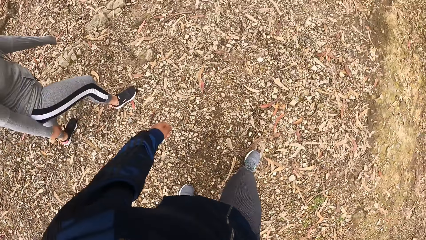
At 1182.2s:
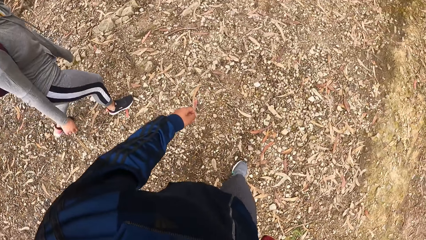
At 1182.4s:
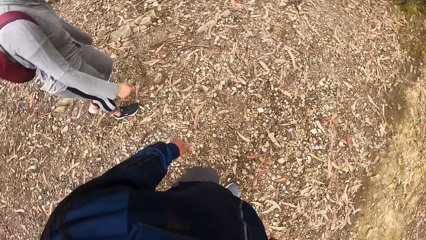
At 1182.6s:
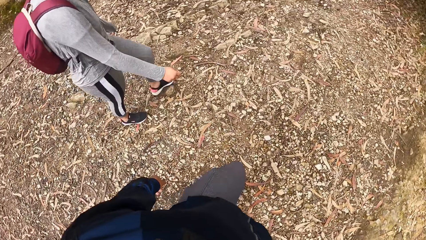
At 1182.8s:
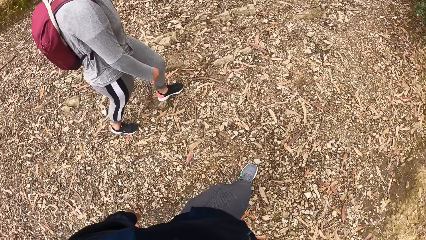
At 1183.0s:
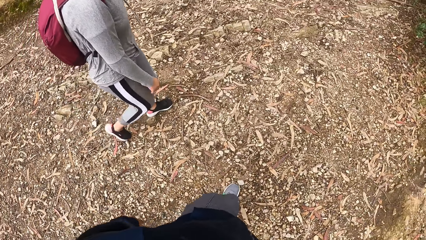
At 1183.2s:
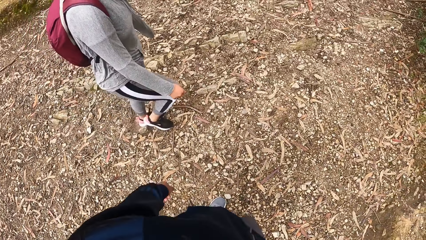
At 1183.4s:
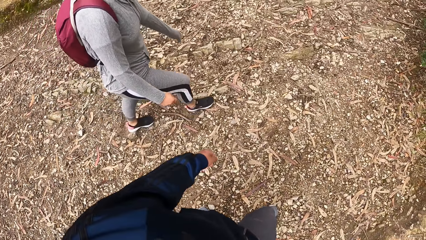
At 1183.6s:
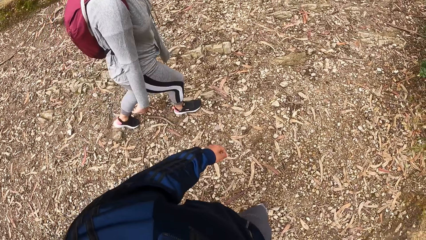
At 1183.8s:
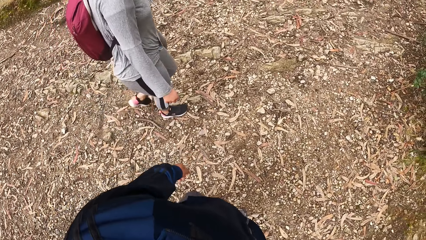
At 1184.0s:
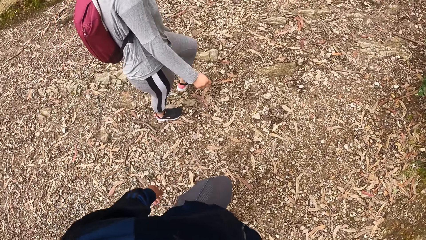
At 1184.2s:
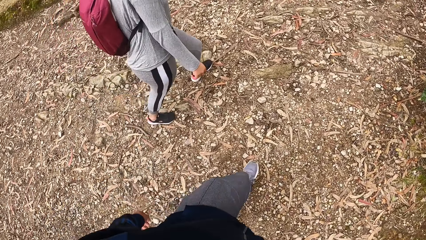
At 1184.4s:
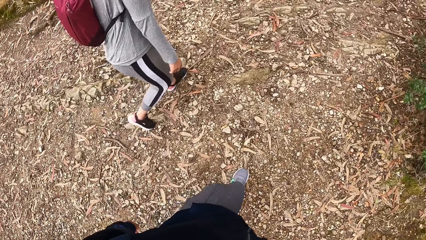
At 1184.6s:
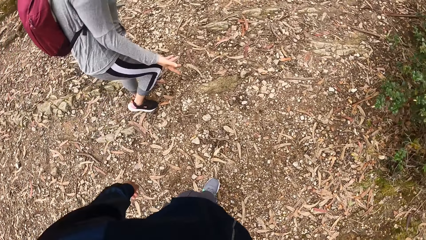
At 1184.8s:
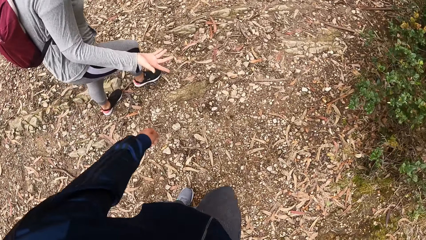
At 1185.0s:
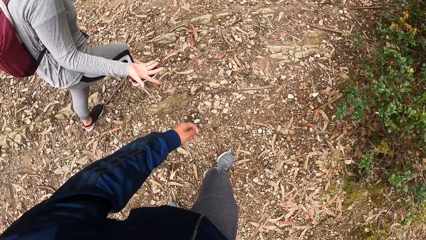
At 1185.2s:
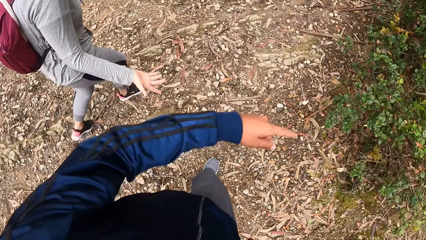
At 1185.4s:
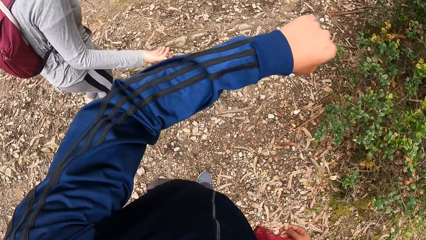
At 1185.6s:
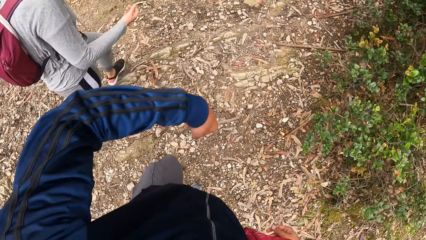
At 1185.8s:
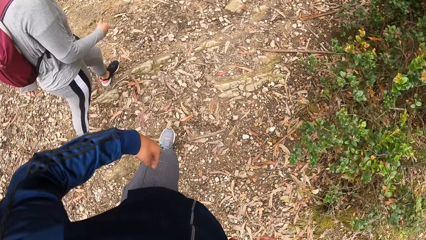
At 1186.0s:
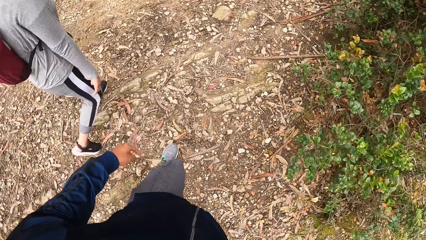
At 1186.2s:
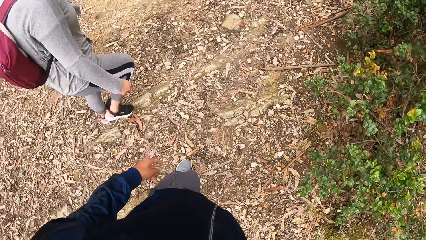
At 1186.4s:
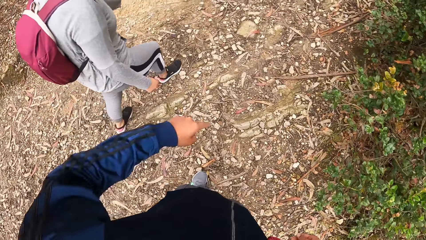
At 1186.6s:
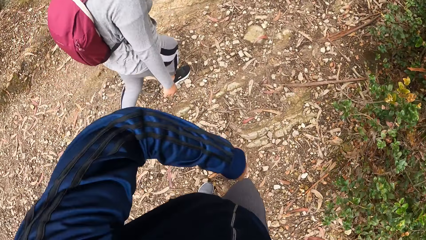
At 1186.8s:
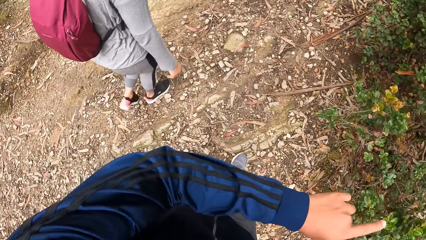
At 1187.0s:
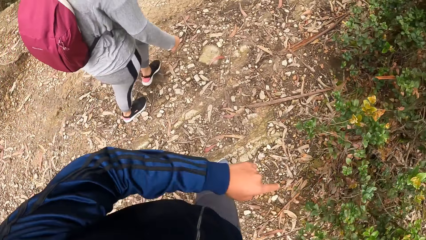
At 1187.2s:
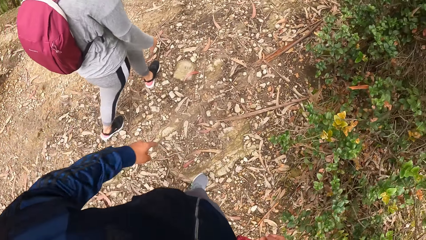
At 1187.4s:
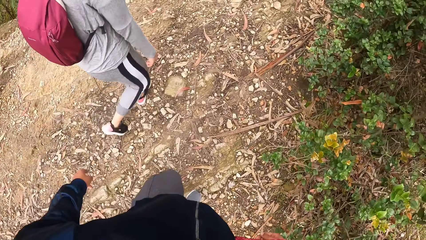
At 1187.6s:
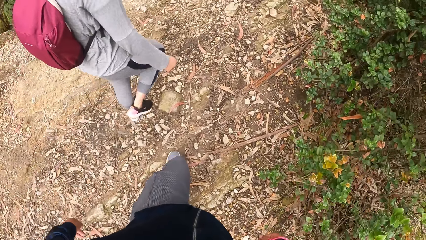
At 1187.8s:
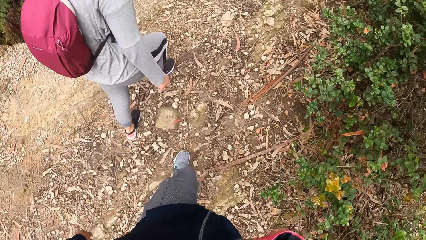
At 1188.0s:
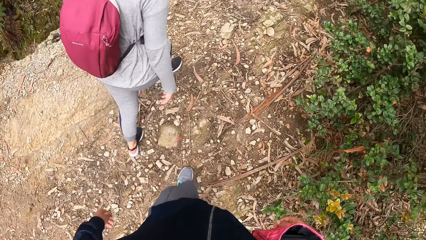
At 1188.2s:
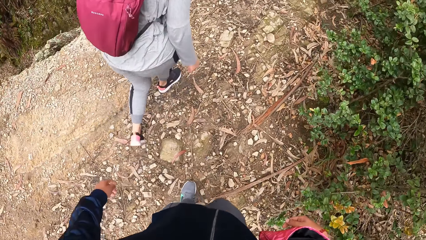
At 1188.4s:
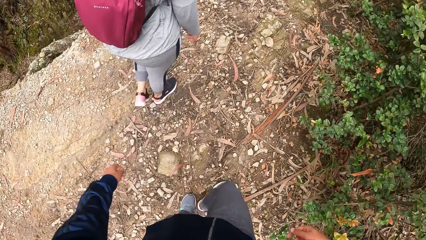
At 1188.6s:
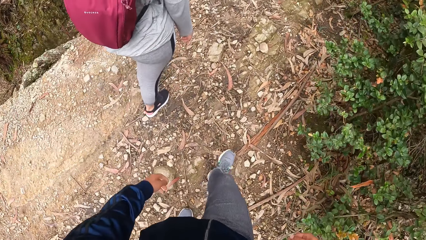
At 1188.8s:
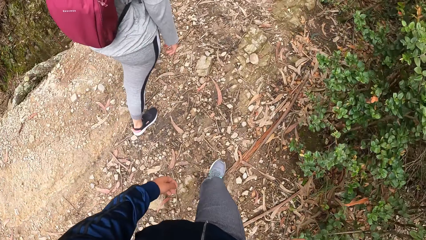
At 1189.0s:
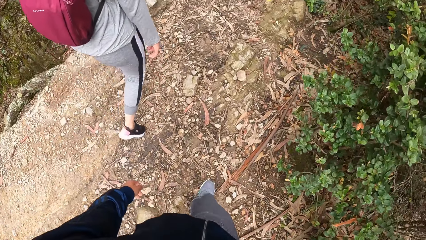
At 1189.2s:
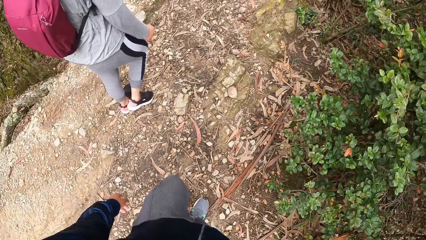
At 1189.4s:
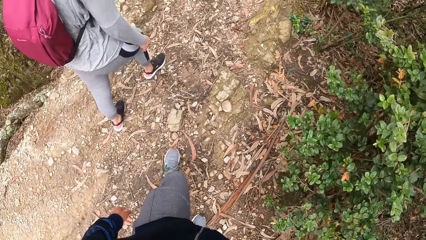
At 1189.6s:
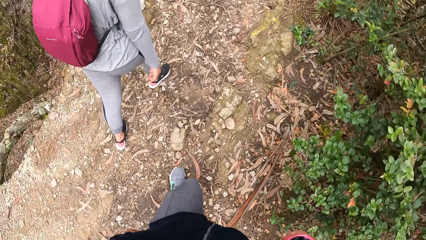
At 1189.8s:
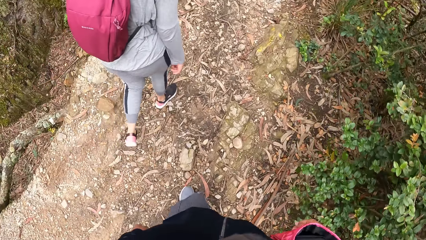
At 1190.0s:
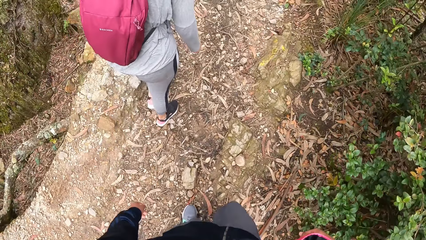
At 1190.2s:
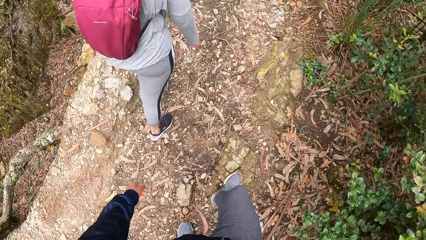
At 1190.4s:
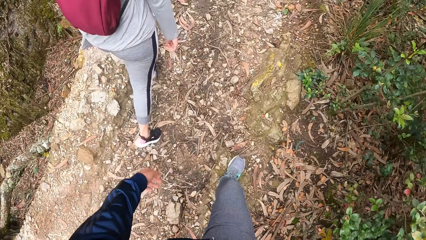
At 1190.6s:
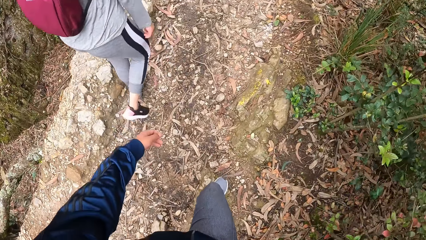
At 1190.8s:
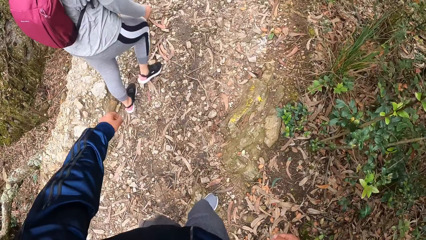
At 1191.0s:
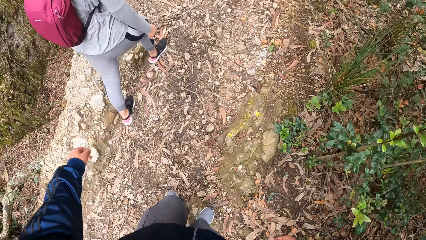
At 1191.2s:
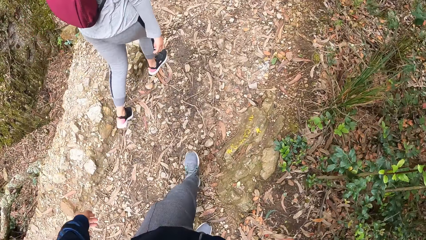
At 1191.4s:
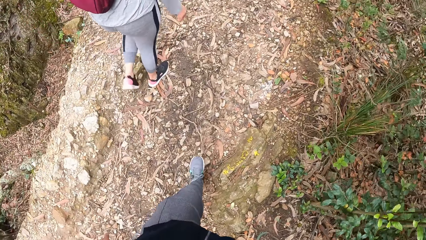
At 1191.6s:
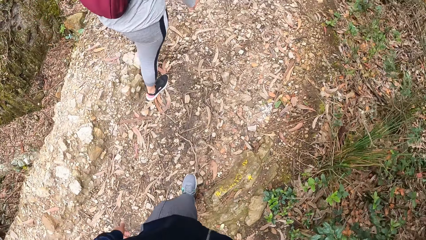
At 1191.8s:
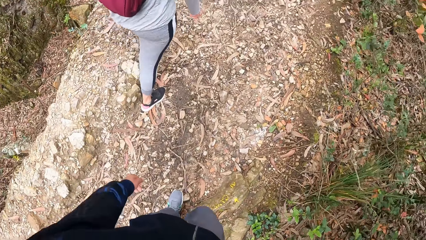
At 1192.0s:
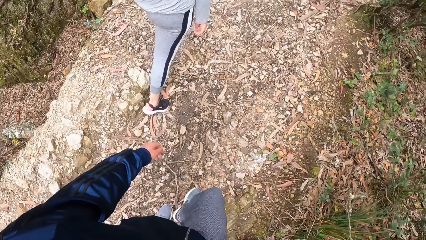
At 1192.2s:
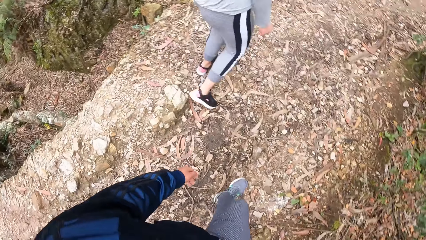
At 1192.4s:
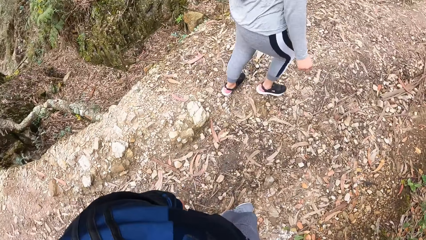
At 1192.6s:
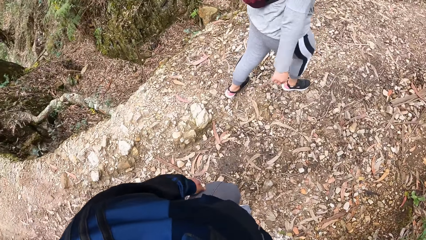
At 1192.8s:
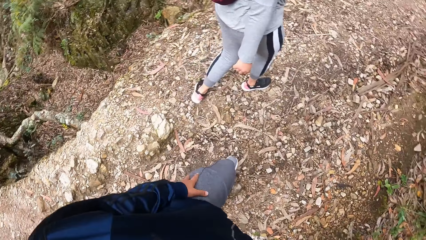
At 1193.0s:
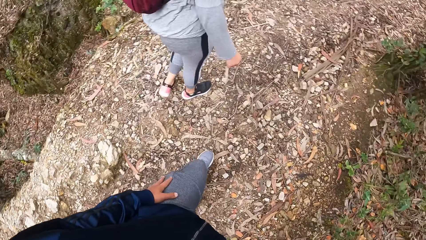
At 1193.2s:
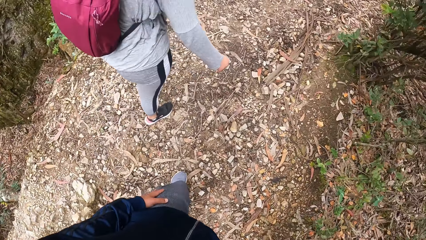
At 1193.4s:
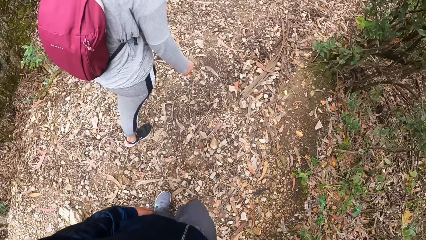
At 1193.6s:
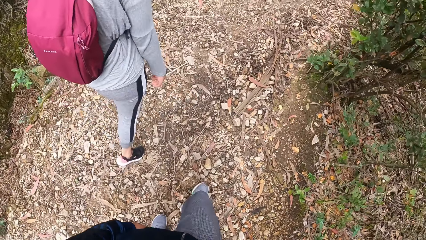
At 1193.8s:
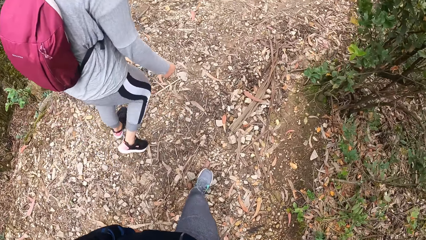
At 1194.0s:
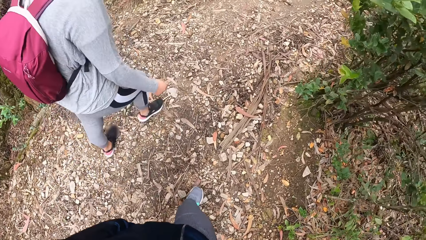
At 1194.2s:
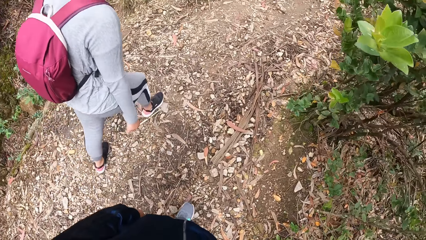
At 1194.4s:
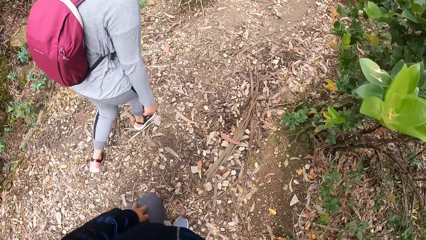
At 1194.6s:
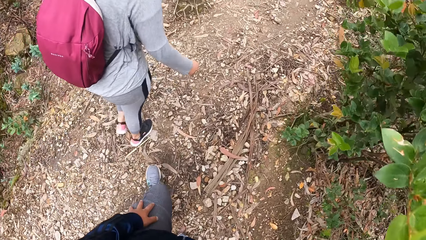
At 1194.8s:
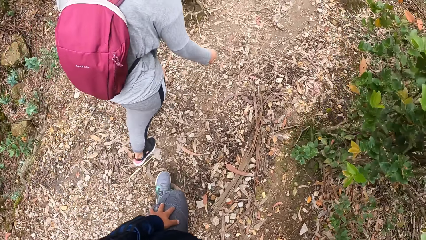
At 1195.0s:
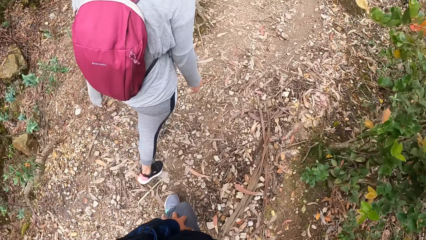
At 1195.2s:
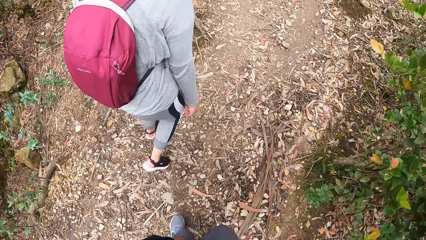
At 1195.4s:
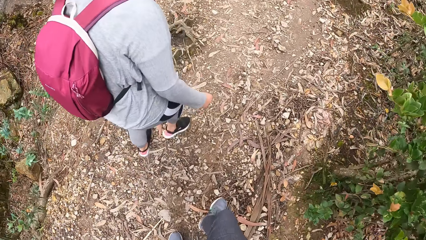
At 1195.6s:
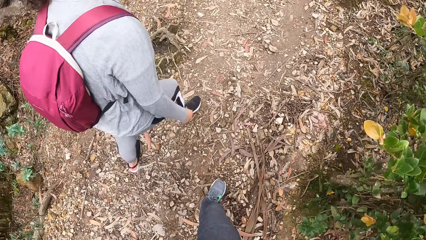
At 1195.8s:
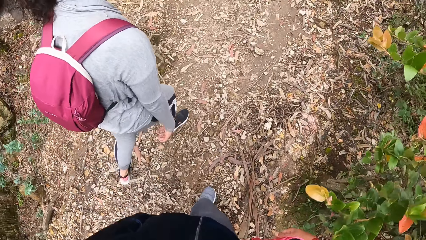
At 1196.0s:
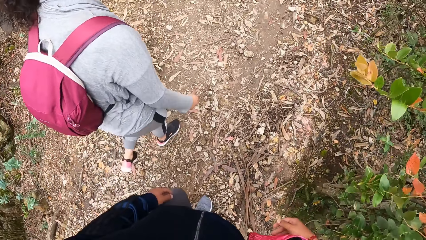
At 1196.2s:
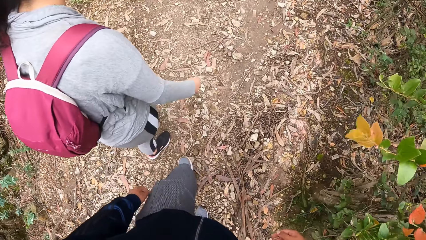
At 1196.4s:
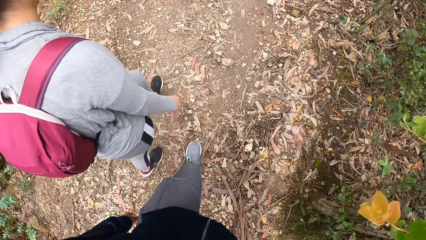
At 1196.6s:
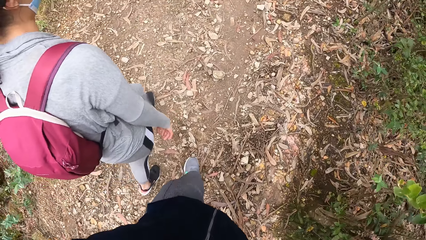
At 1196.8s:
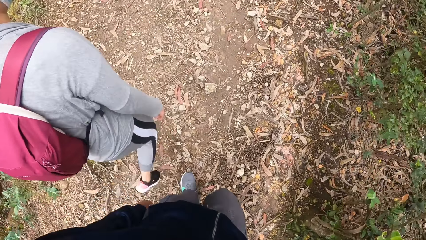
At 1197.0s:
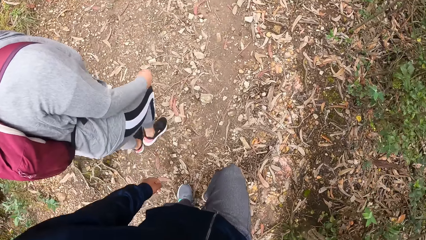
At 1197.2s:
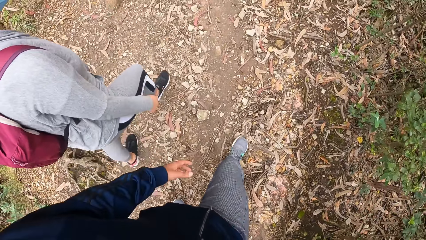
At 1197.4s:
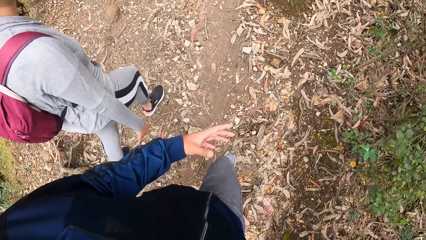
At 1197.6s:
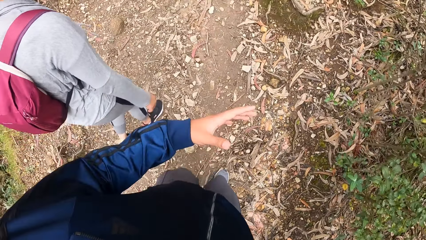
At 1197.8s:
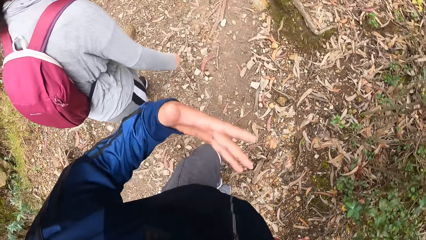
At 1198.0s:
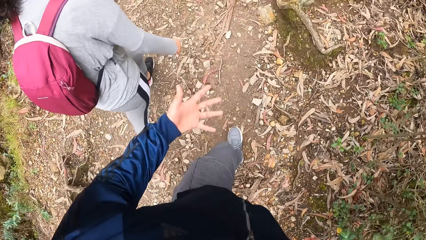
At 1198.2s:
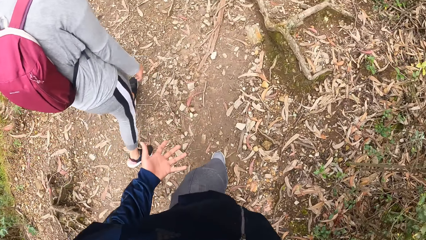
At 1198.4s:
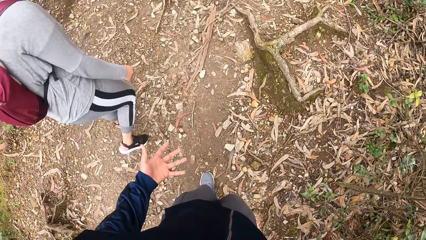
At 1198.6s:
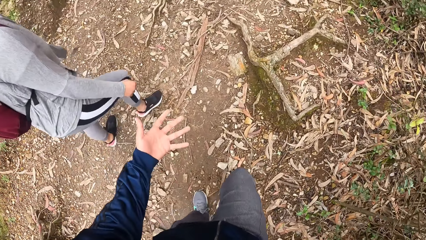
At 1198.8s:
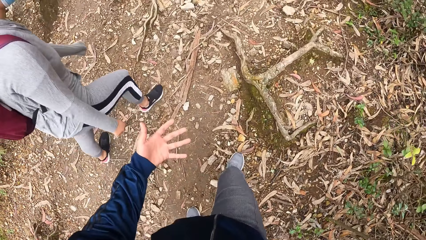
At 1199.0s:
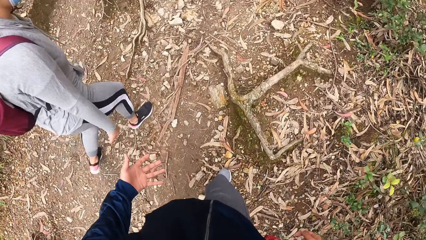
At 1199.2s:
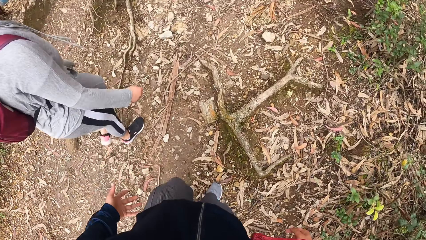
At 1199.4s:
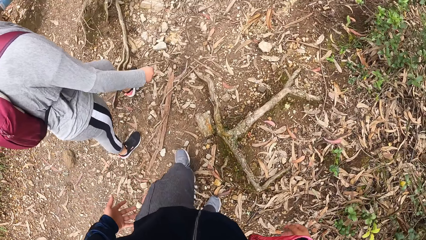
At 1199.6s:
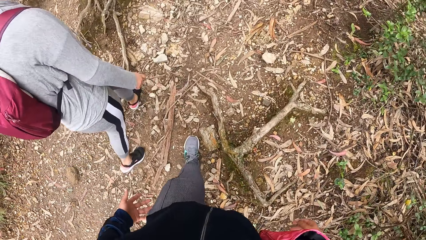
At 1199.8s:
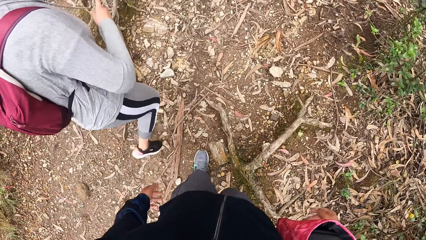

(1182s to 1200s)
The camera wearer gestures with her left hand. She gestures with her left hand again.
